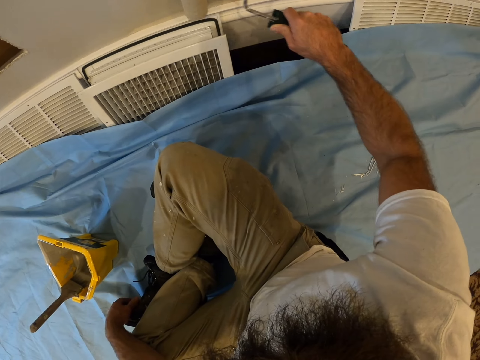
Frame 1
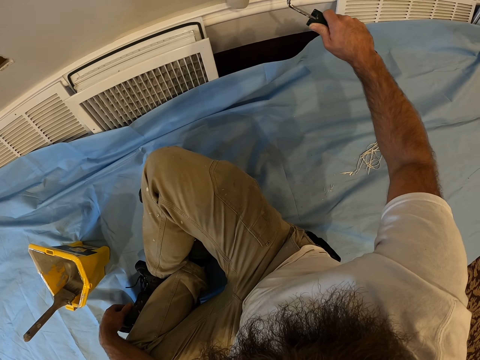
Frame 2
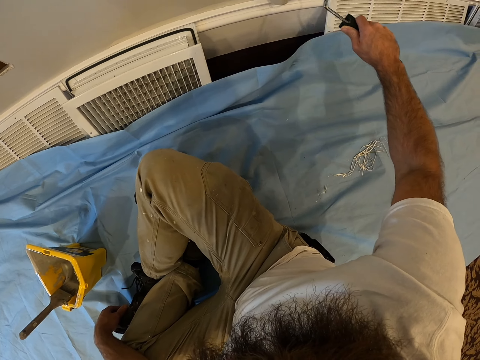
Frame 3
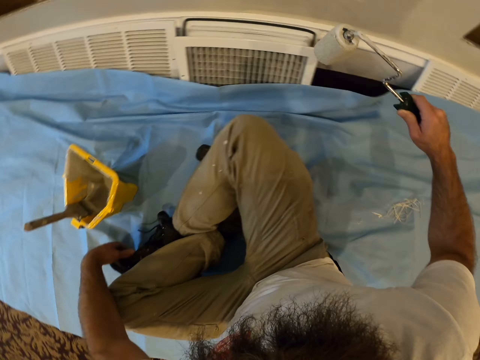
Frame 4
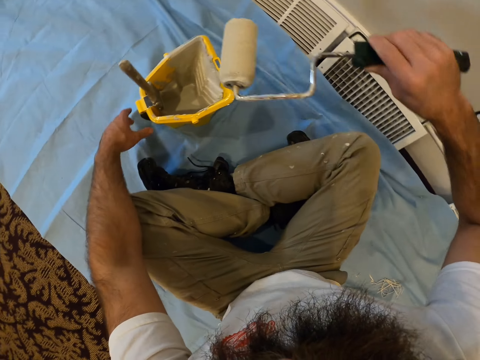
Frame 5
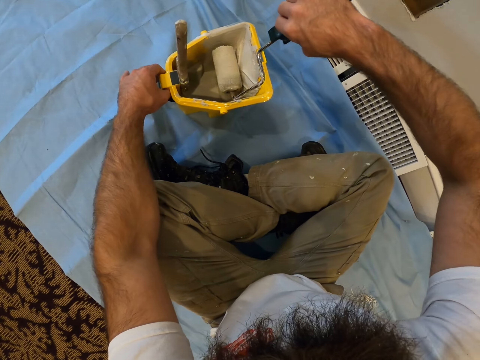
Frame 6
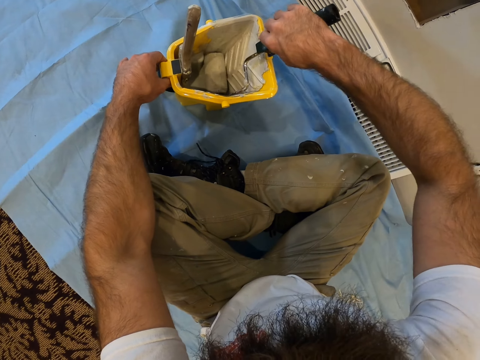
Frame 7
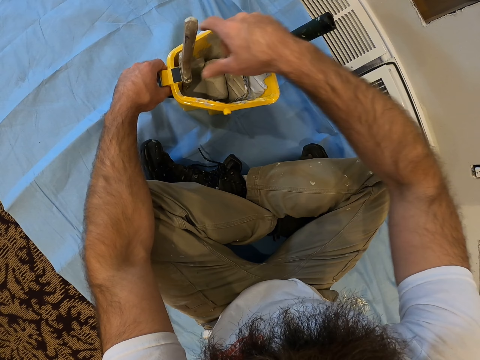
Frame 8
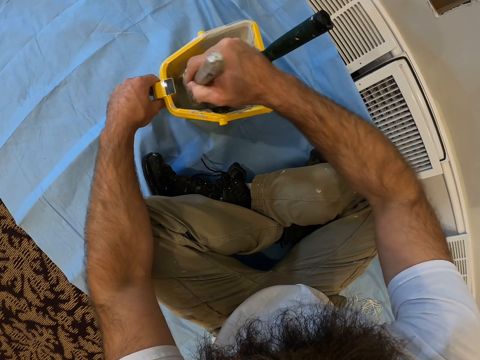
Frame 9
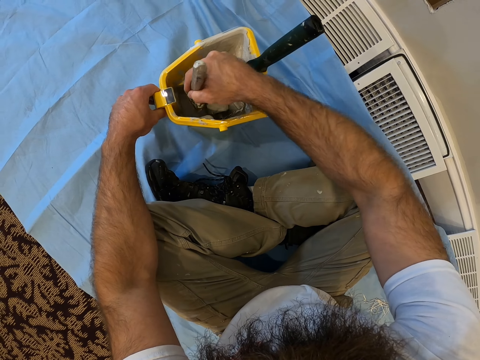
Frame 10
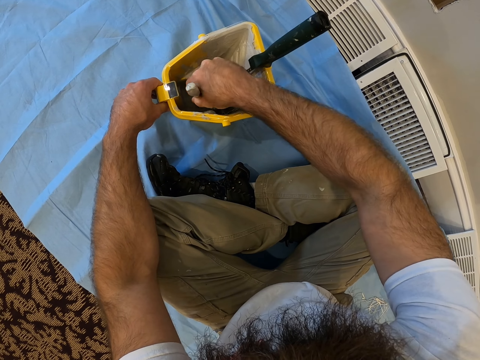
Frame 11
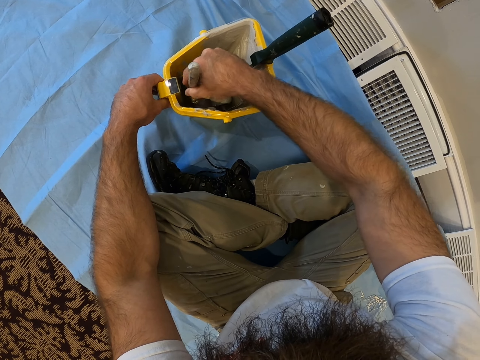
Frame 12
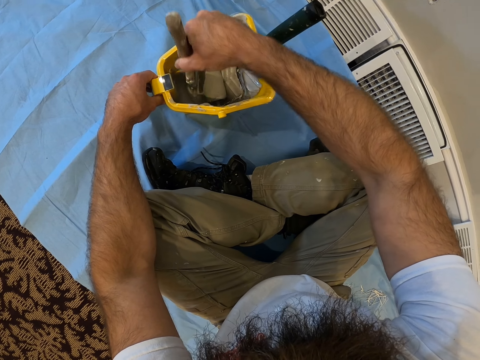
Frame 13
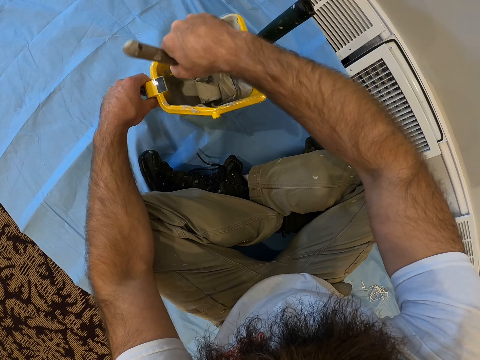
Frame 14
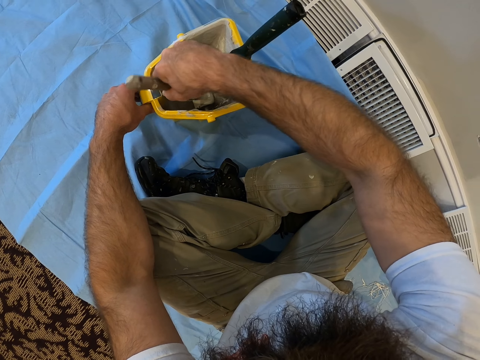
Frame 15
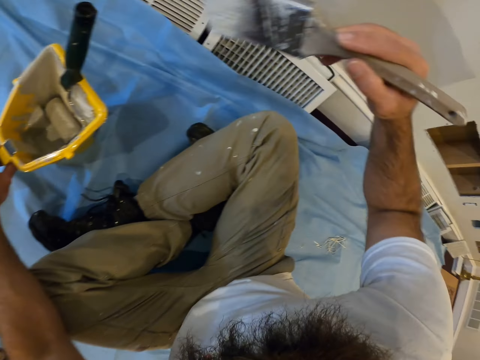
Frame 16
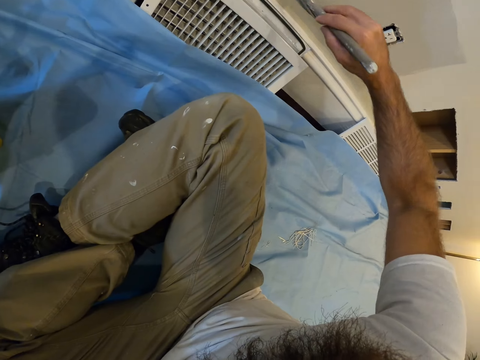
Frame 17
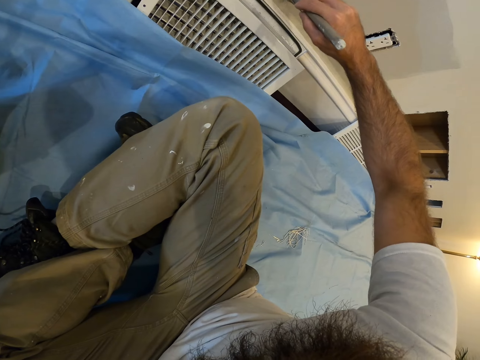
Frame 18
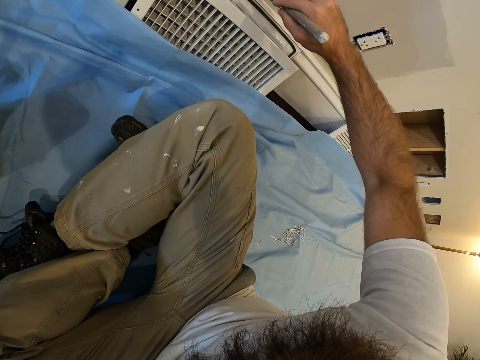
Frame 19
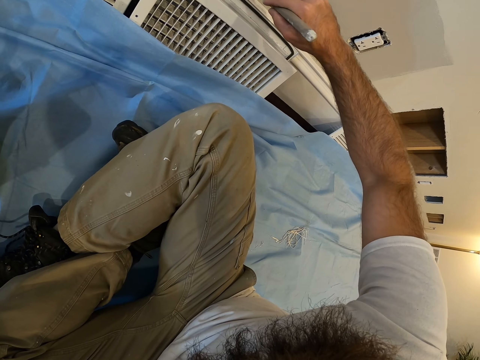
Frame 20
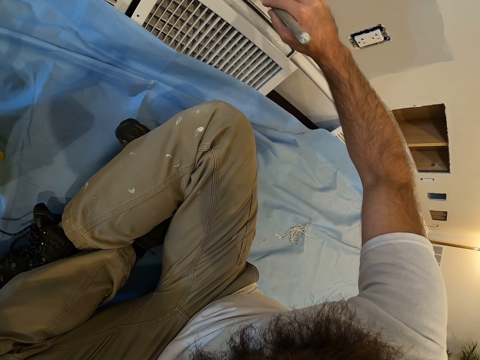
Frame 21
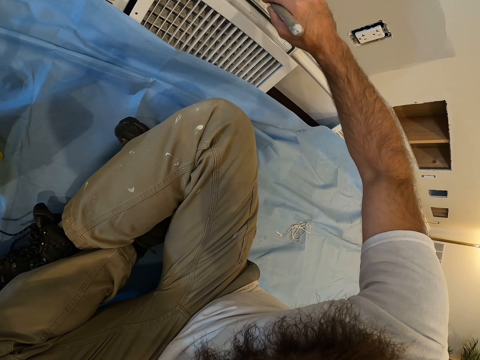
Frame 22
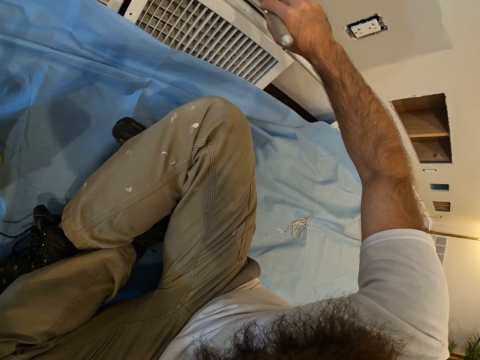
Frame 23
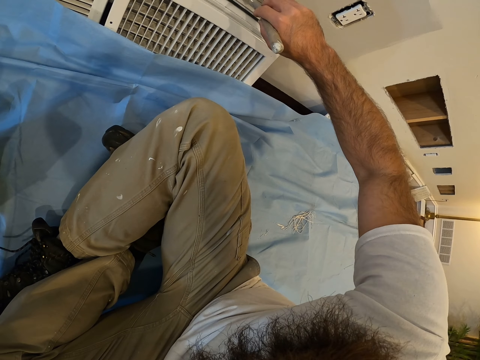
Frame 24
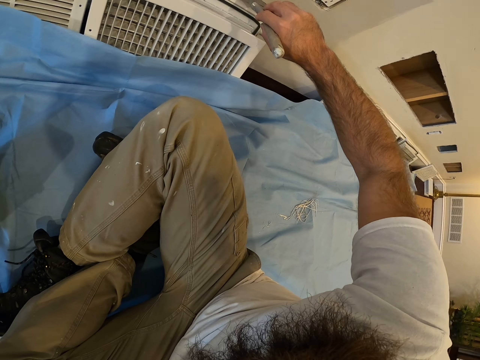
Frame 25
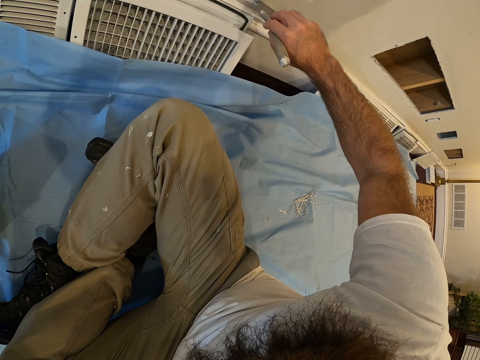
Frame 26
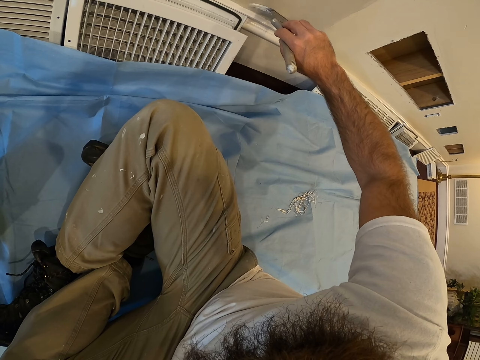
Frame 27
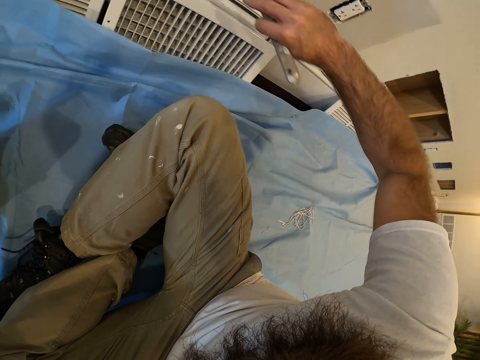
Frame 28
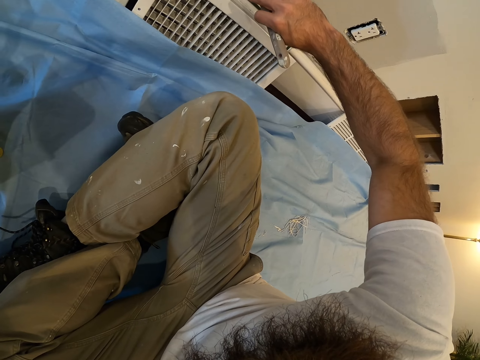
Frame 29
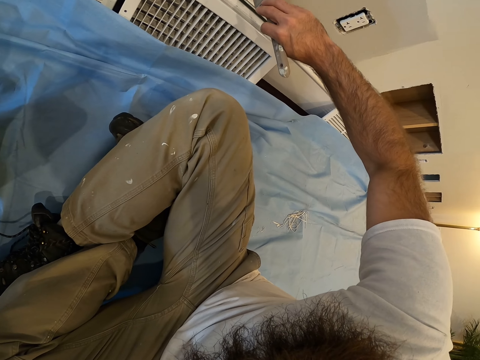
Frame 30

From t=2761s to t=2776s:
The camera wearer holds the paint kettle on a cloth on the floor with his left hand. He puts the paint roller into the paint kettle with his right hand. He takes a paintbrush from the paint kettle with his right hand. He collects paint from the paint kettle in his left hand with the paintbrush in his right hand. He paints the wall with the paintbrush in his right hand.

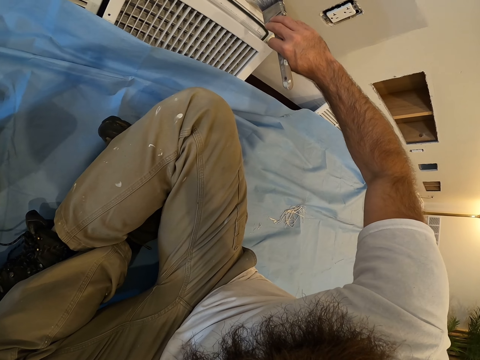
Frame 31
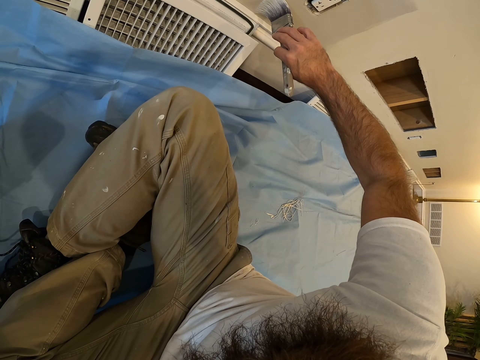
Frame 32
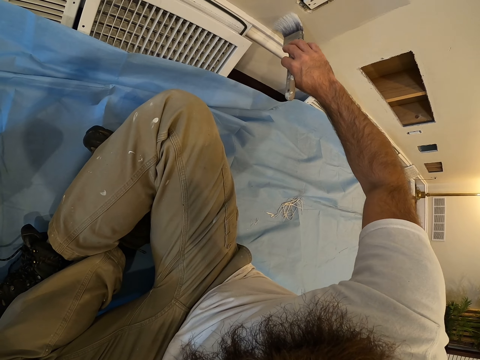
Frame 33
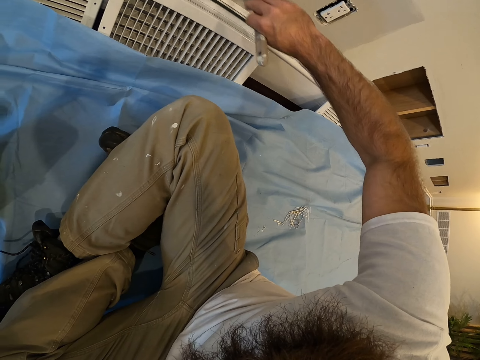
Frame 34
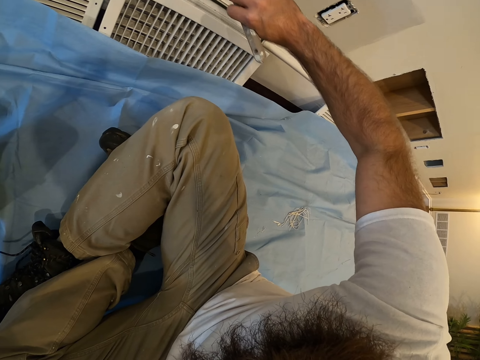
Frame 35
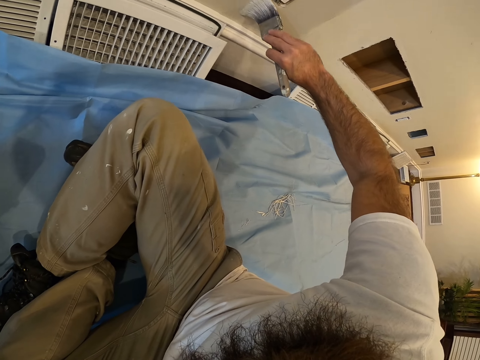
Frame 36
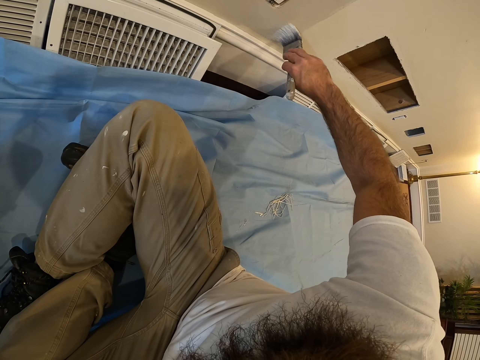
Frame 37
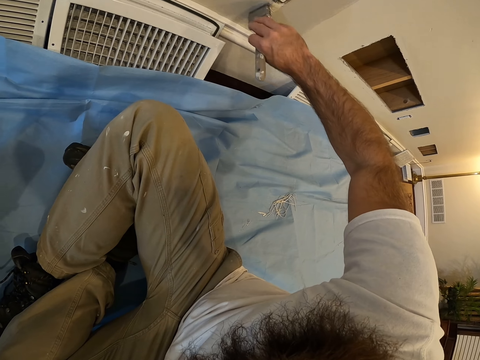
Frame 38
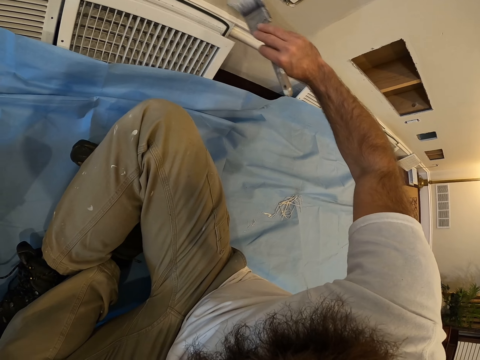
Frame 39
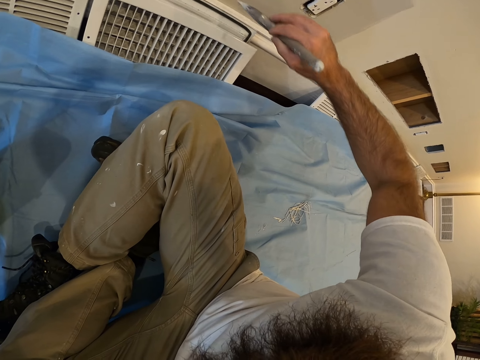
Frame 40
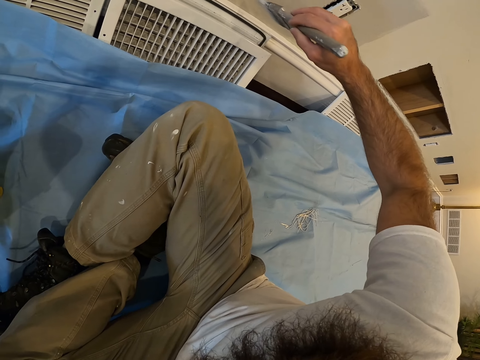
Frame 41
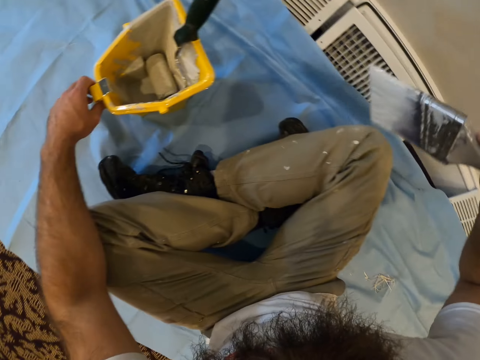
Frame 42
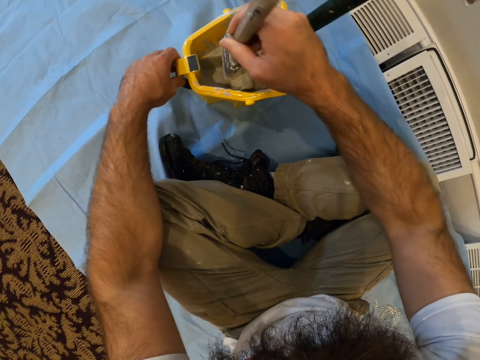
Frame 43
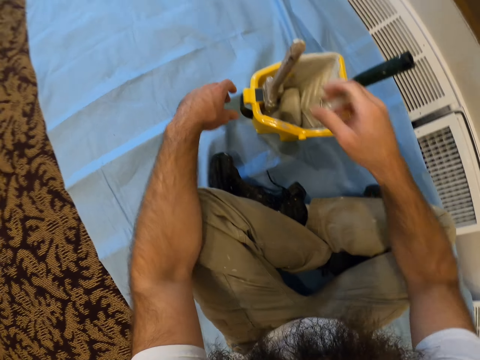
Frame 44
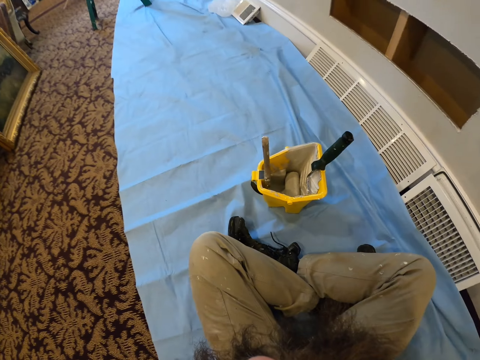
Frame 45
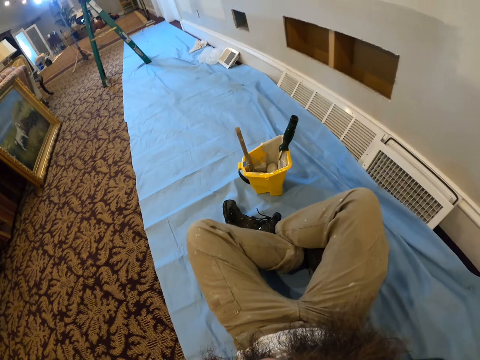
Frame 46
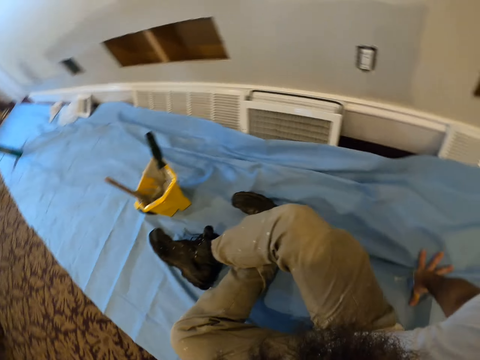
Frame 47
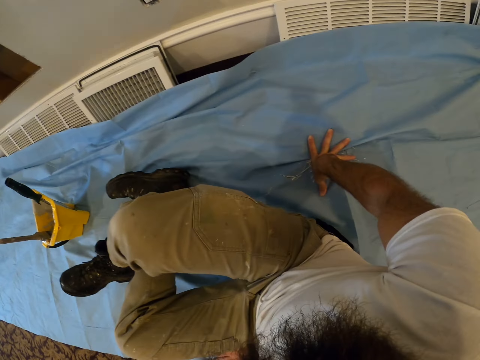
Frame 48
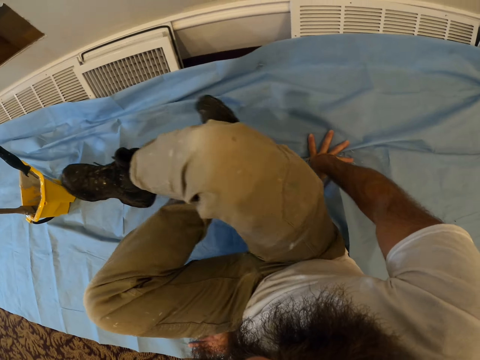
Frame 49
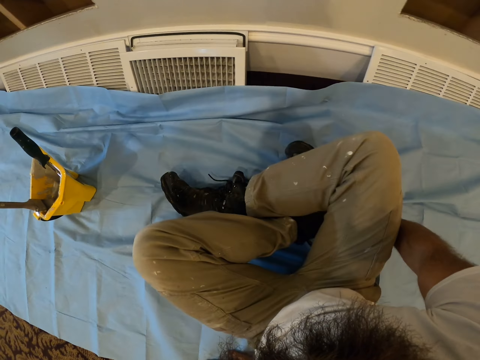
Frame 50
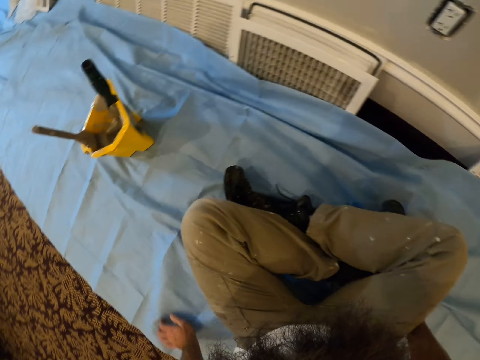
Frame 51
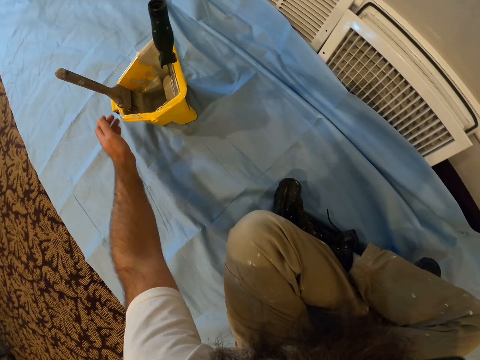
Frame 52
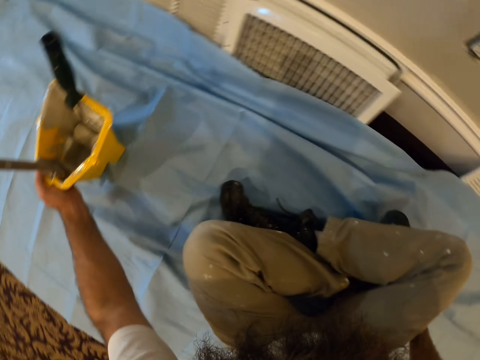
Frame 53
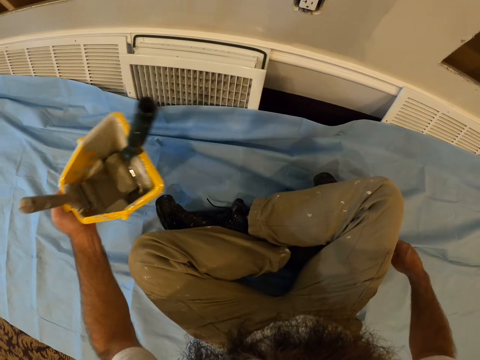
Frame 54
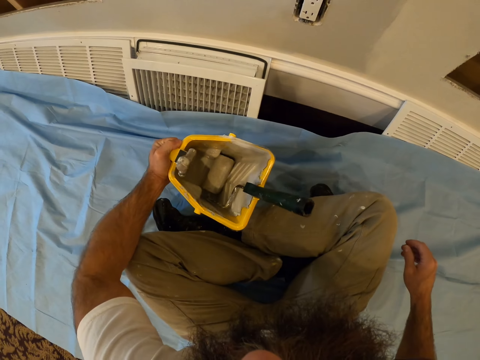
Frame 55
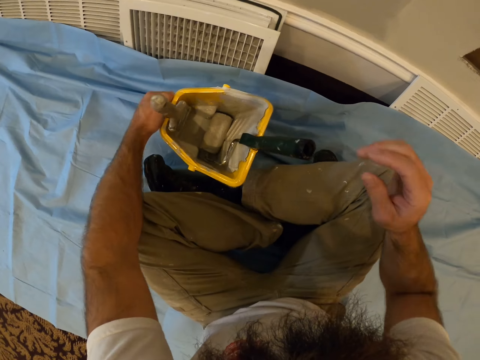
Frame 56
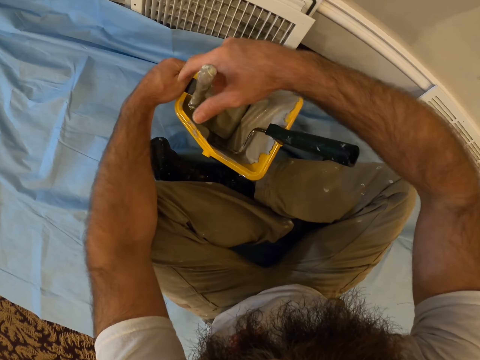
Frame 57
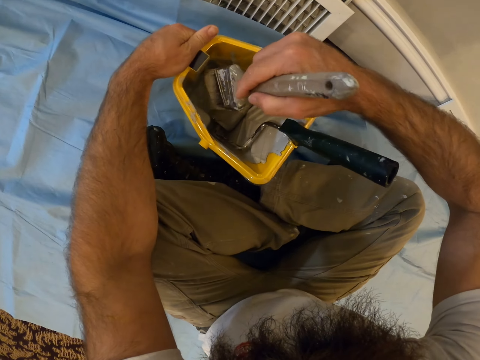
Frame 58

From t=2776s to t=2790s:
The camera wearer puts the paintbrush into the paint kettle on the cloth on the floor with his right hand. He repositions himself on the cloth on the floor. He looks around. He takes the paint kettle from the cloth on the floor with his left hand. He holds the painting container. He puts the paint kettle on the cloth on the floor with his left hand. He takes the paintbrush from the paint kettle in his left hand with his right hand. He rolls a painting brush.
